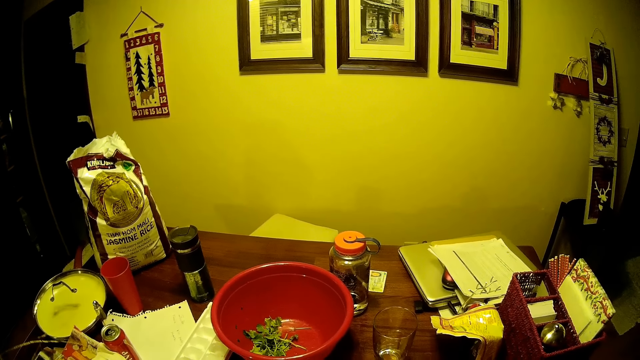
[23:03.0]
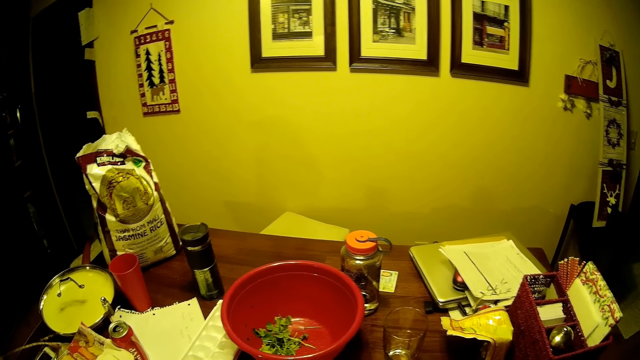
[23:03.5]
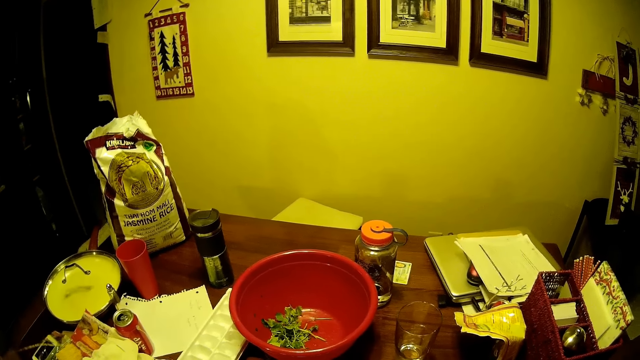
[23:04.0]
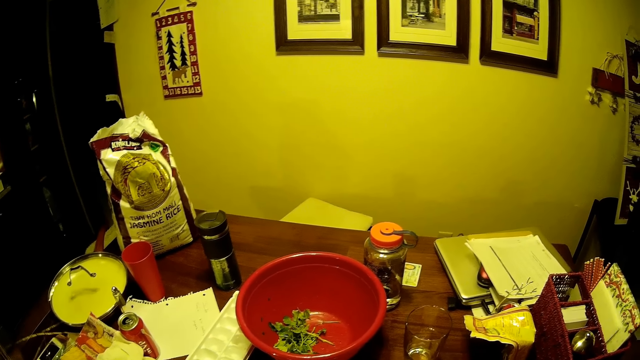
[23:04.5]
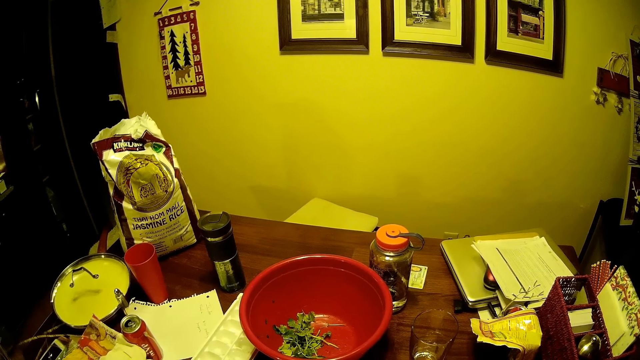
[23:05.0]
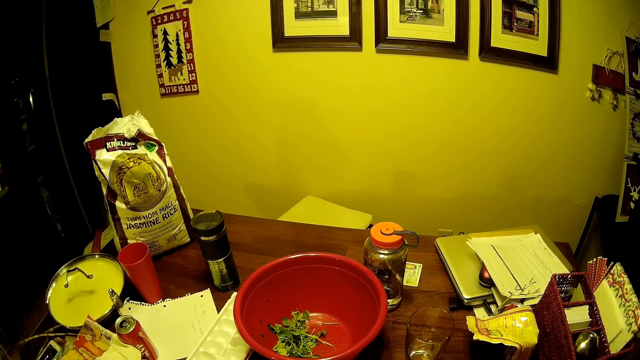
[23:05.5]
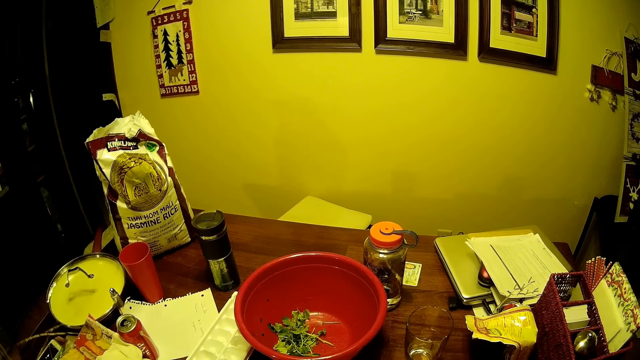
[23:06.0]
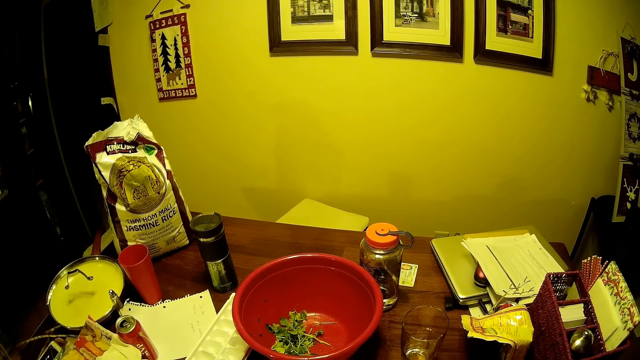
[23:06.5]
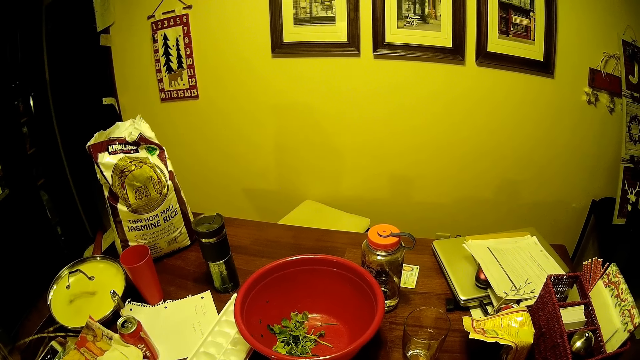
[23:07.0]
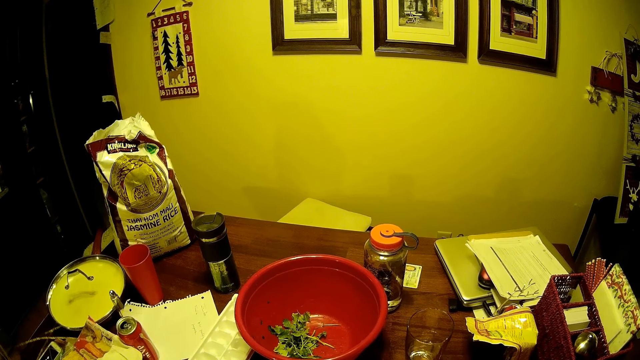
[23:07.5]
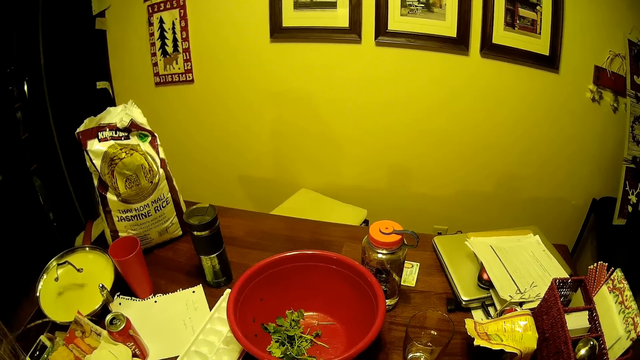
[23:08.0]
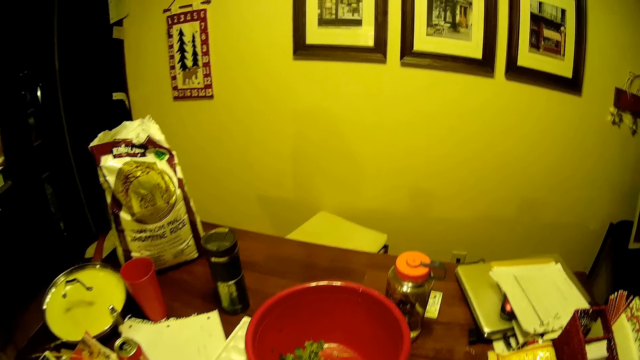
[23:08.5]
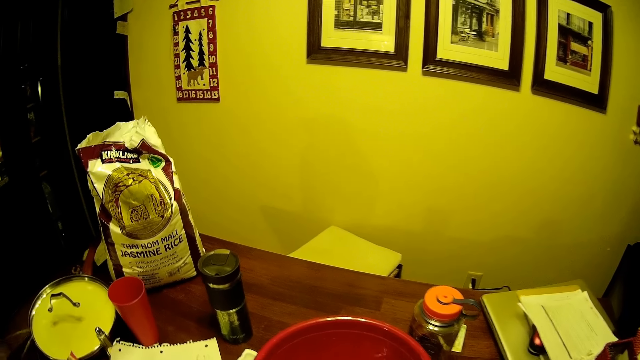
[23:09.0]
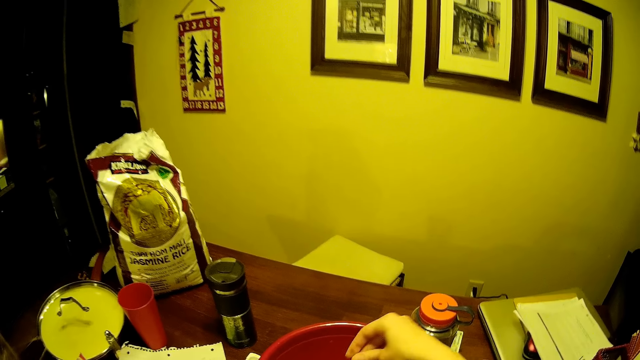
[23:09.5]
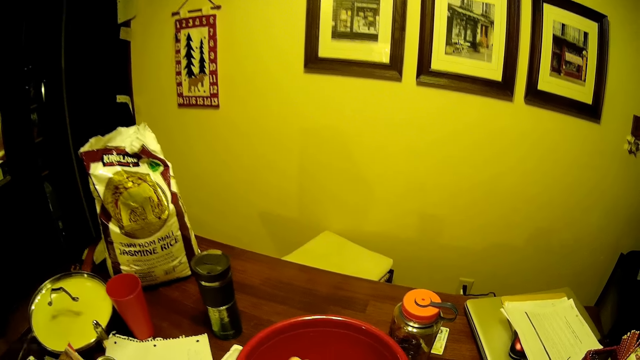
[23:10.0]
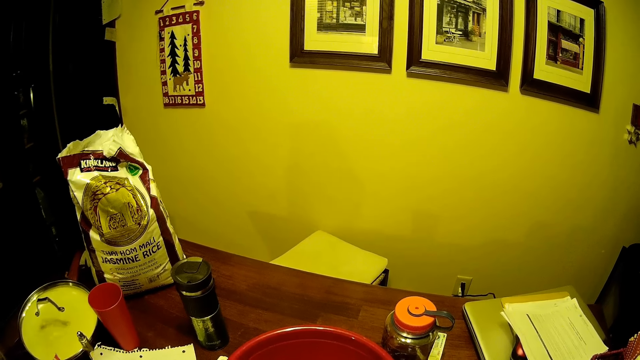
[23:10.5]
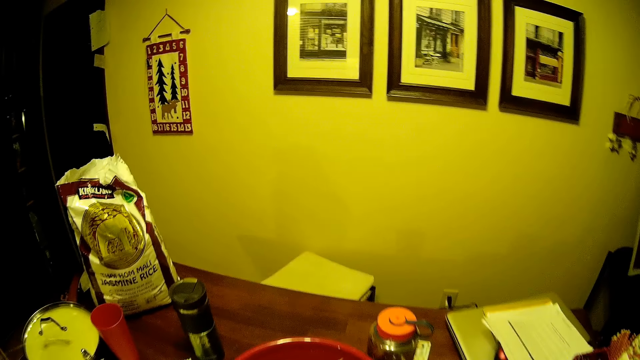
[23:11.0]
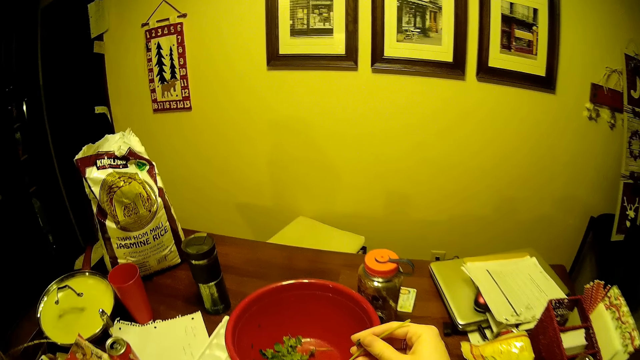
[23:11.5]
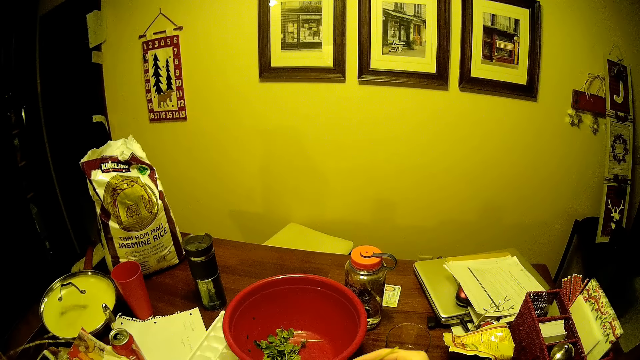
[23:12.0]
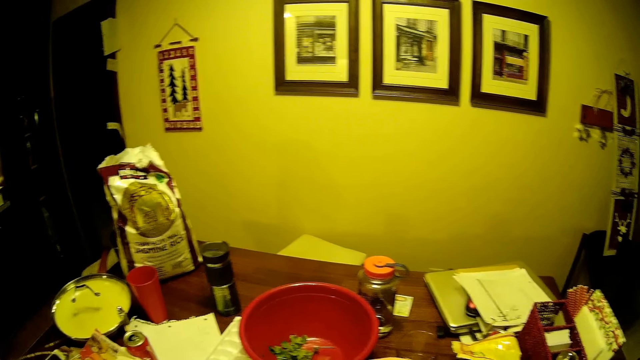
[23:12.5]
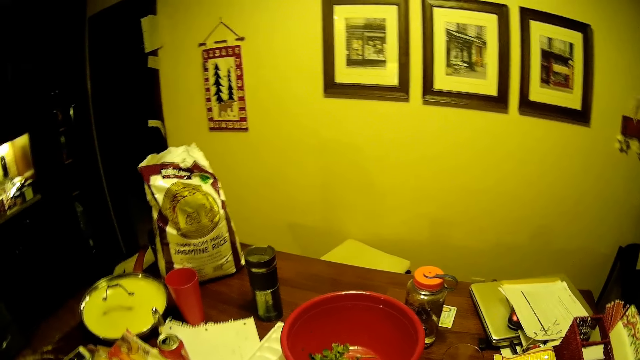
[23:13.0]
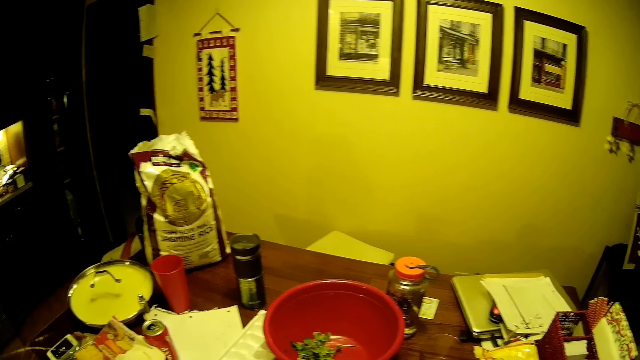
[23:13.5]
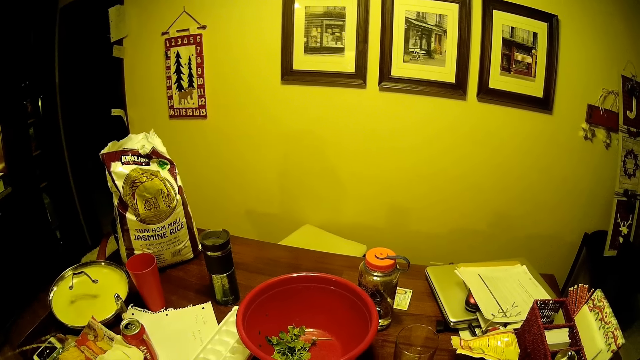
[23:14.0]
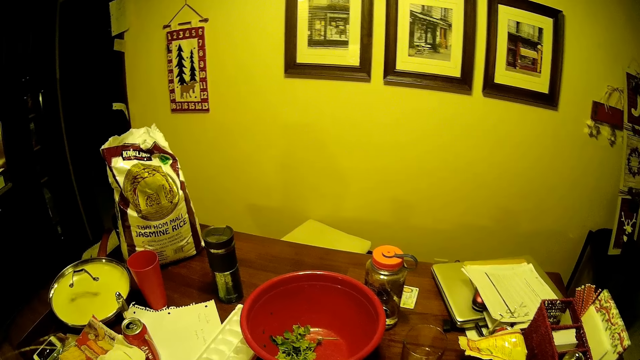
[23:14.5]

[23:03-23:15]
The camera wearer picks the vegetable in the basin. They remove the vegetable's stem.

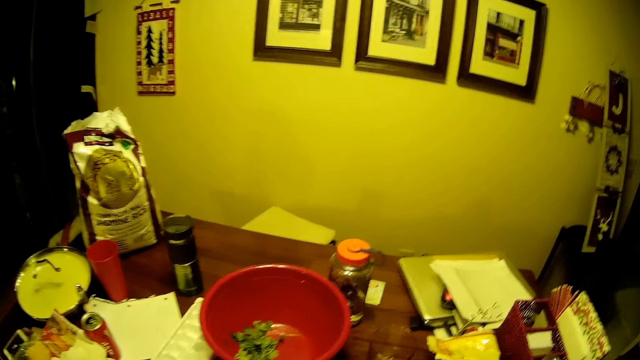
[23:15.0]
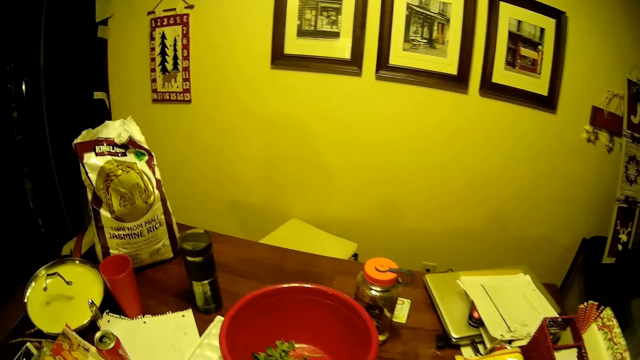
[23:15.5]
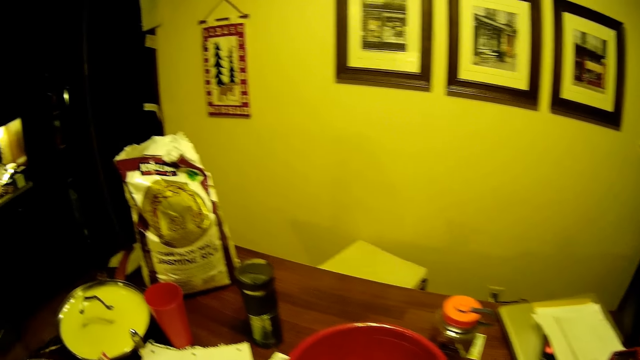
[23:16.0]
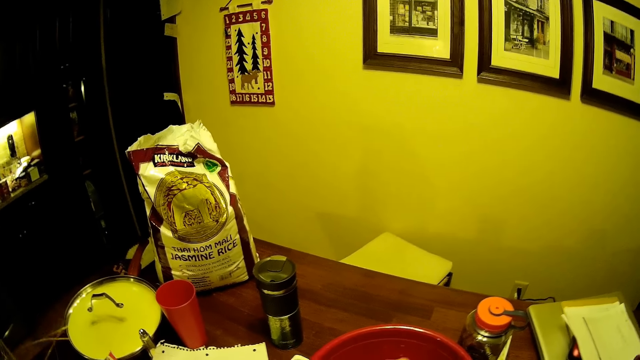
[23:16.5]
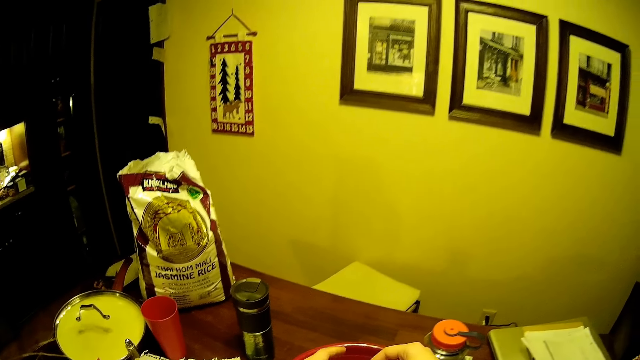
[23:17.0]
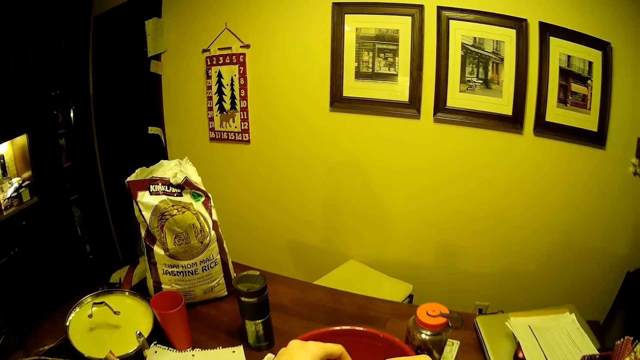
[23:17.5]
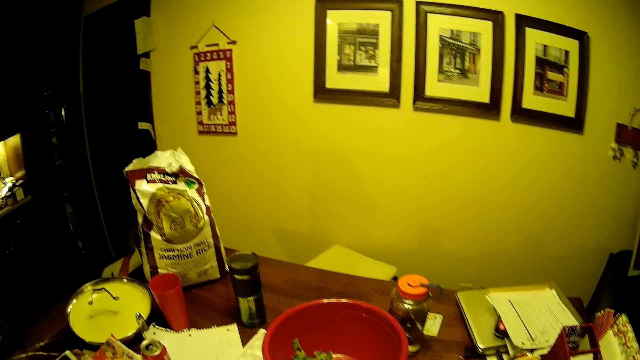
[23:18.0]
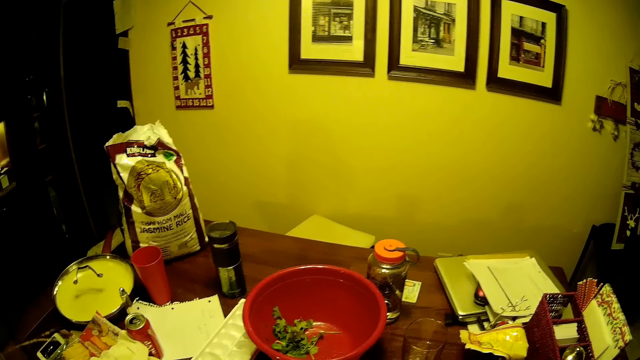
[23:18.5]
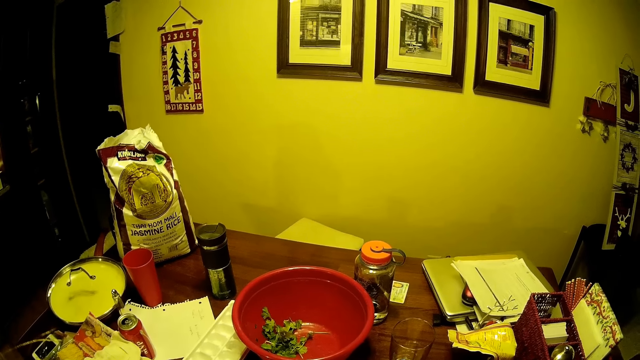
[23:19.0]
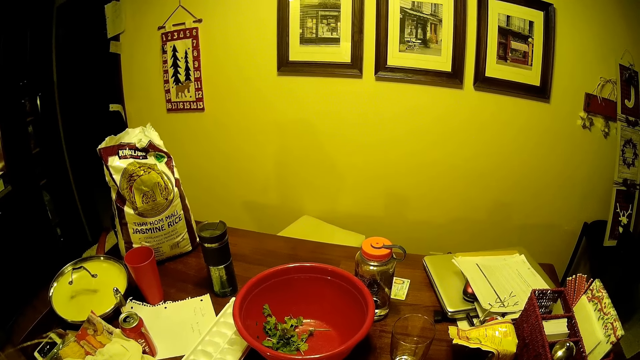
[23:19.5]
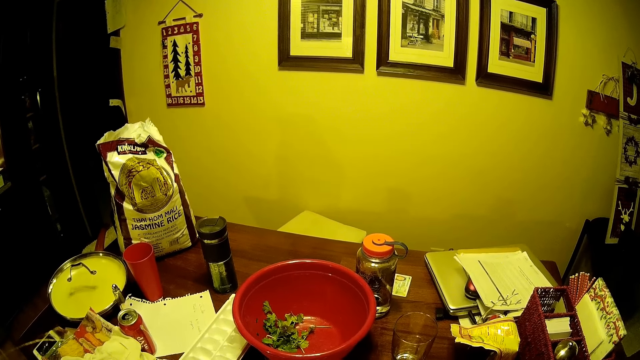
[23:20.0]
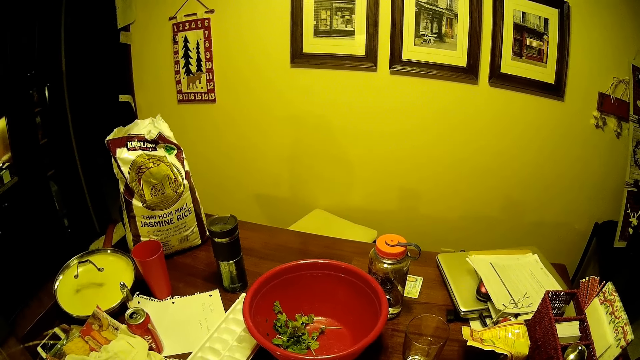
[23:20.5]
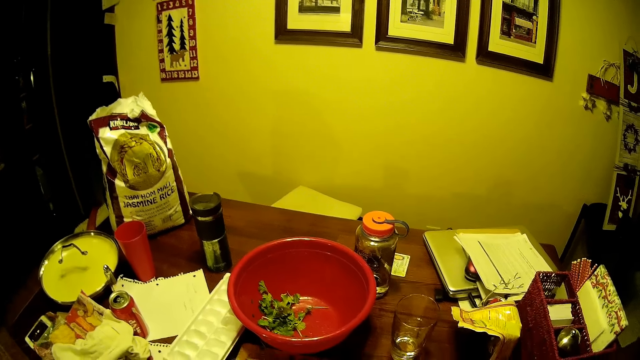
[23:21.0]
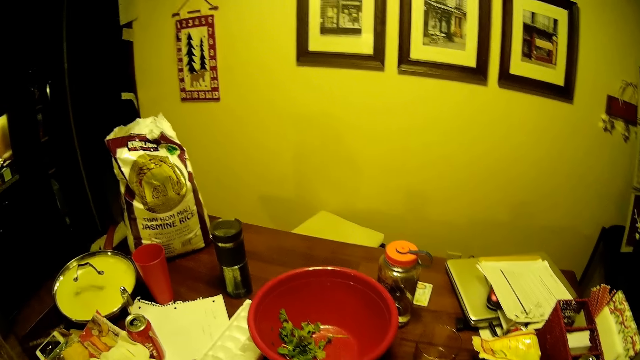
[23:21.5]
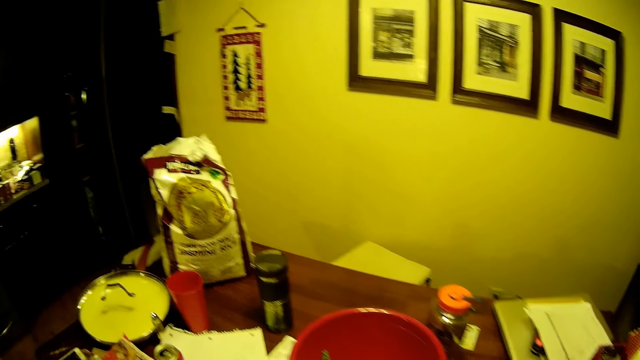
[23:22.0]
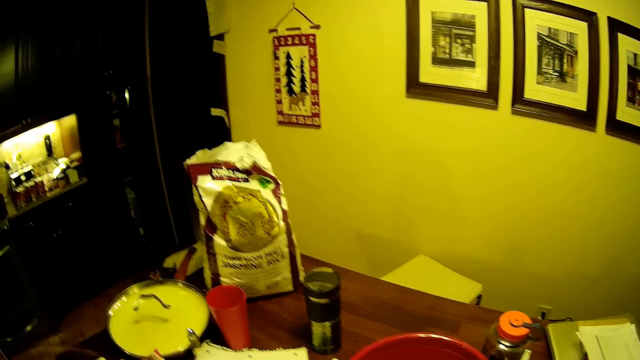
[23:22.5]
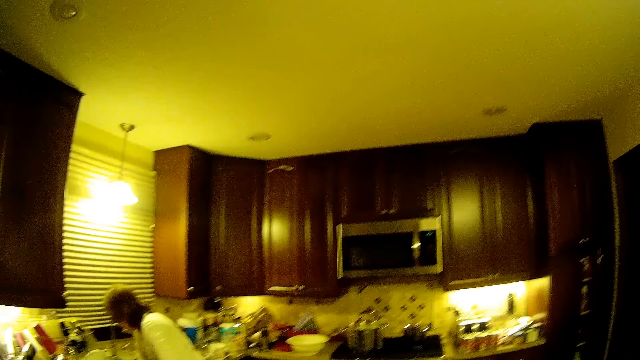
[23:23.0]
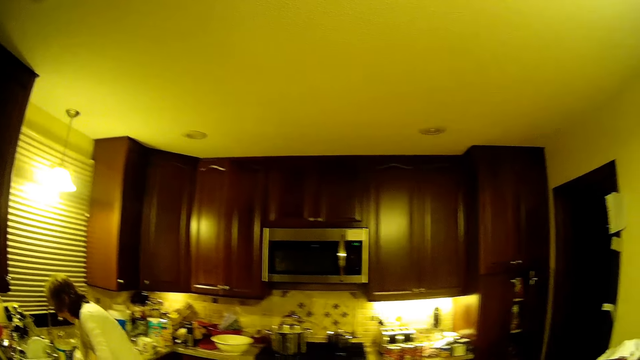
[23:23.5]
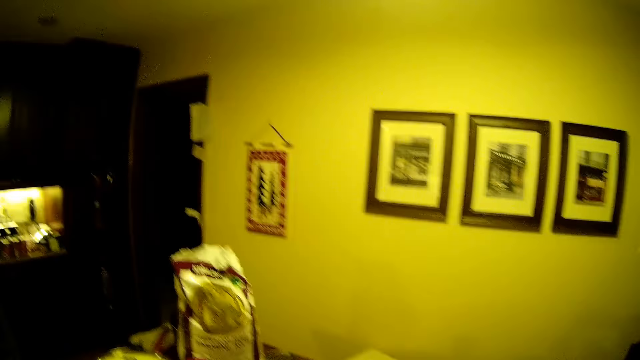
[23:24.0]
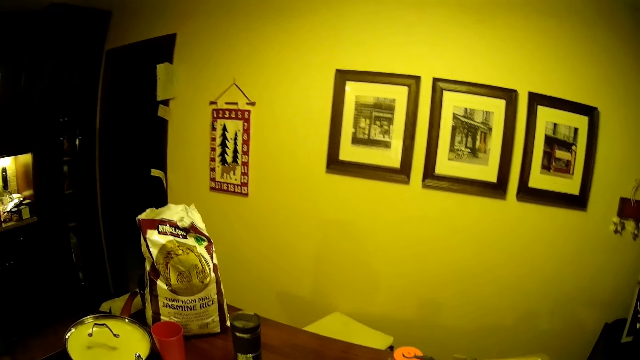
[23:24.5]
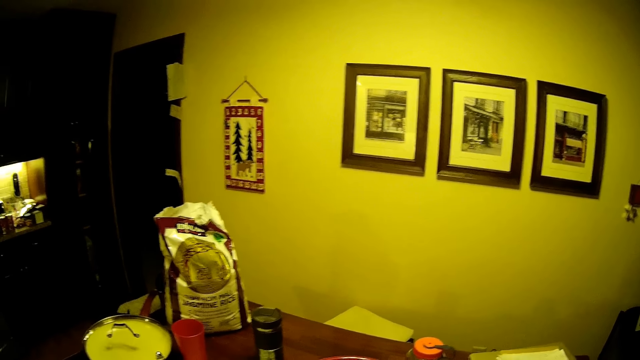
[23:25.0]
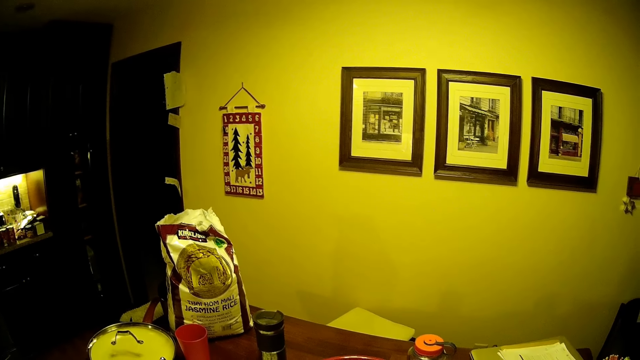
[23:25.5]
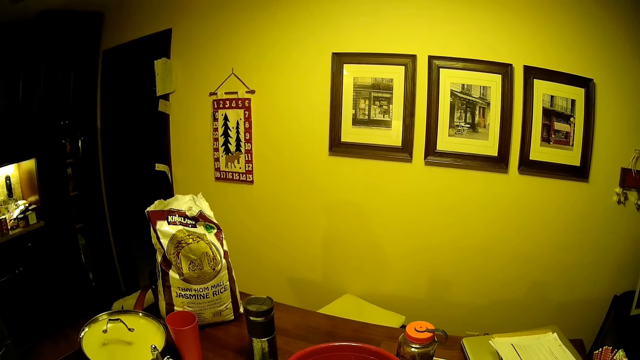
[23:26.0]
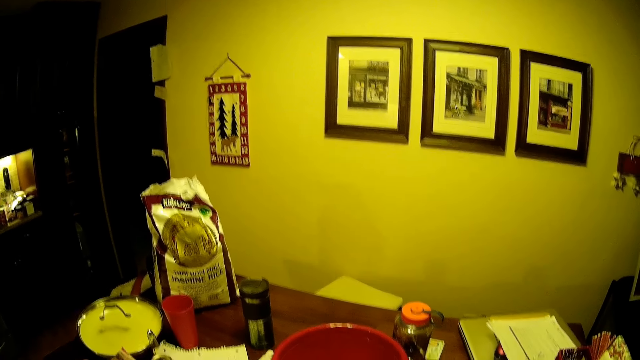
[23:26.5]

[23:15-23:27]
The camera wearer picks the vegetable in the basin. They remove the vegetable's stem. They move the camera around and stare around the house.
